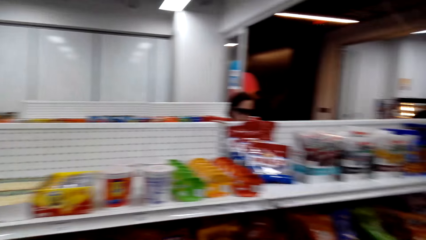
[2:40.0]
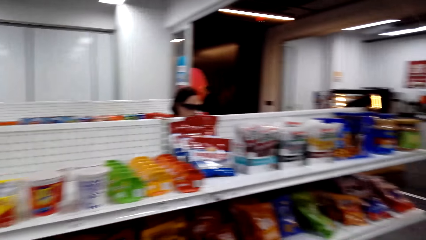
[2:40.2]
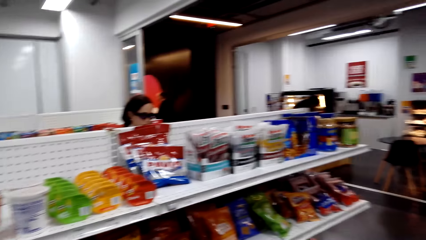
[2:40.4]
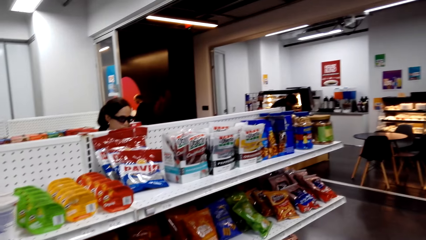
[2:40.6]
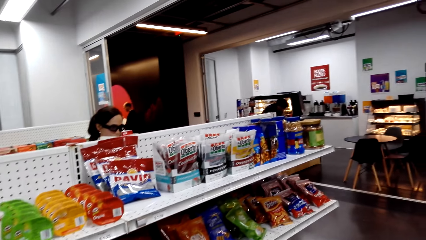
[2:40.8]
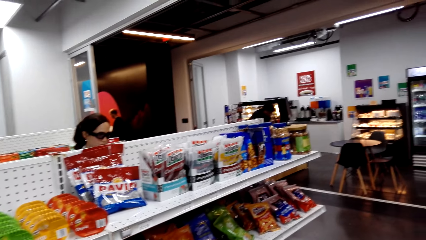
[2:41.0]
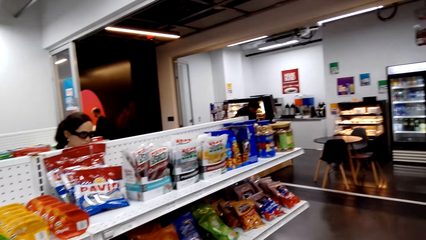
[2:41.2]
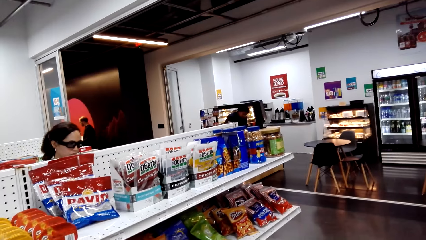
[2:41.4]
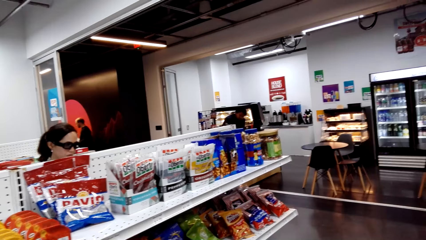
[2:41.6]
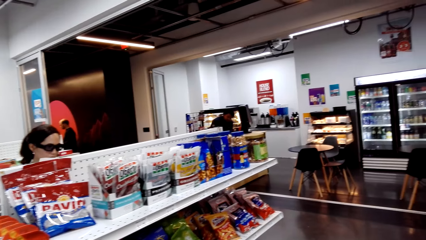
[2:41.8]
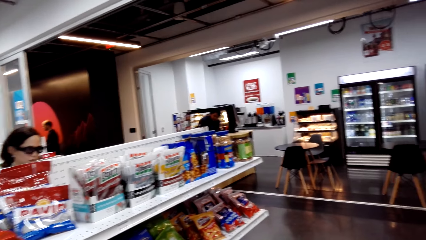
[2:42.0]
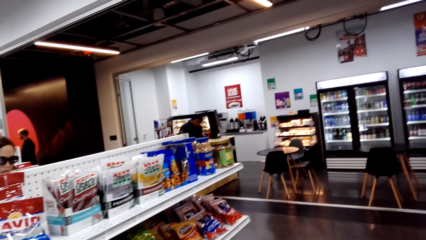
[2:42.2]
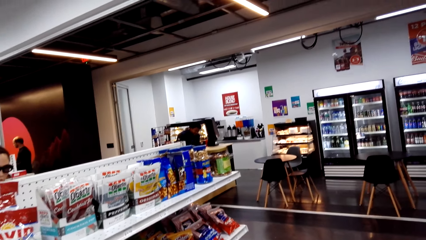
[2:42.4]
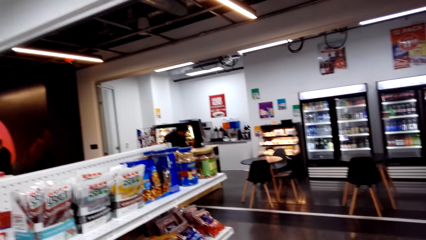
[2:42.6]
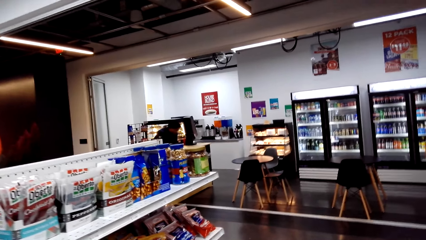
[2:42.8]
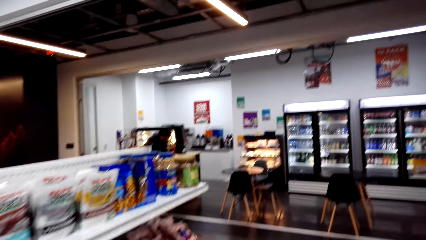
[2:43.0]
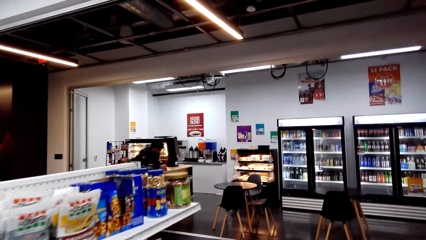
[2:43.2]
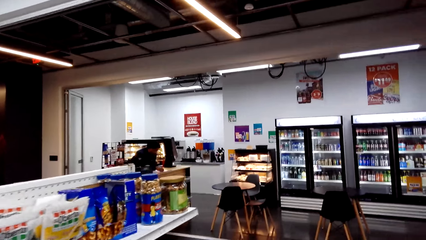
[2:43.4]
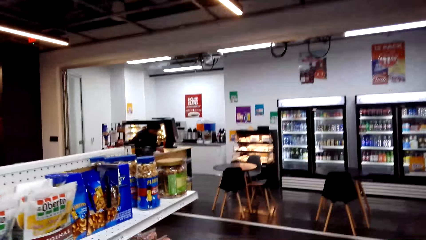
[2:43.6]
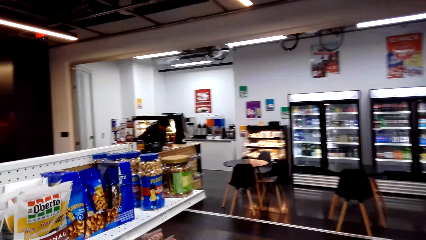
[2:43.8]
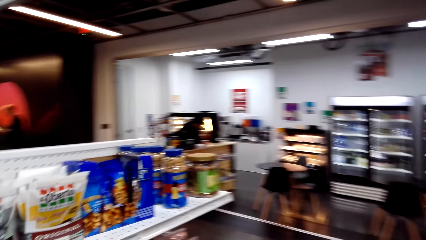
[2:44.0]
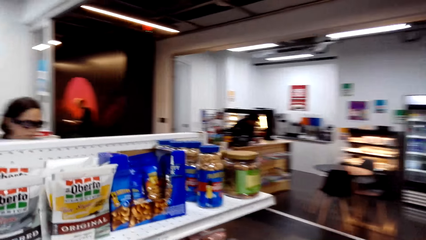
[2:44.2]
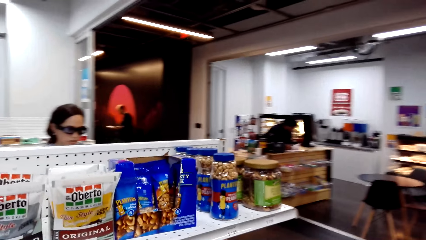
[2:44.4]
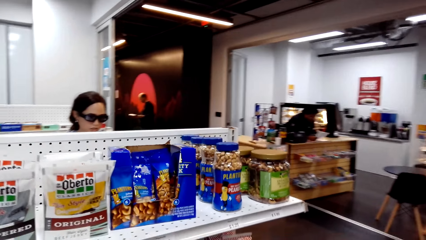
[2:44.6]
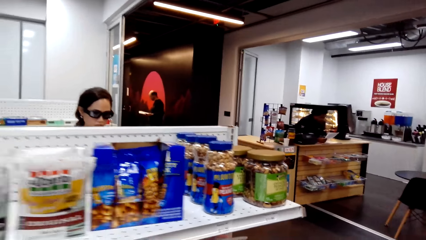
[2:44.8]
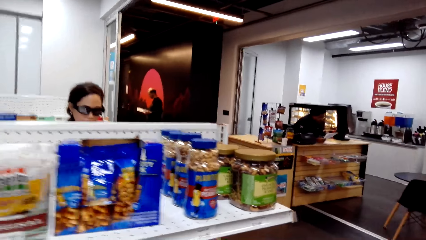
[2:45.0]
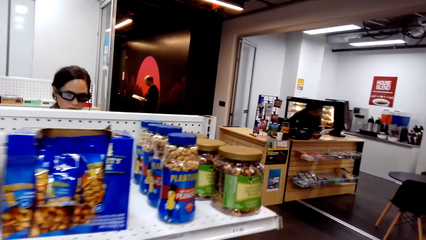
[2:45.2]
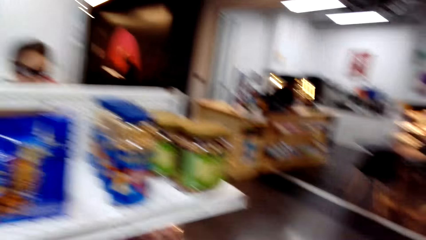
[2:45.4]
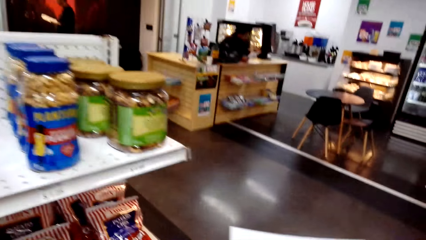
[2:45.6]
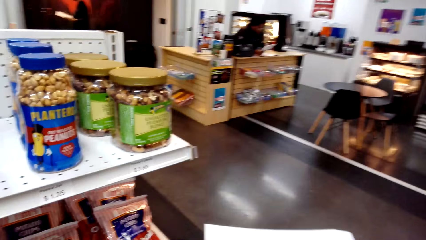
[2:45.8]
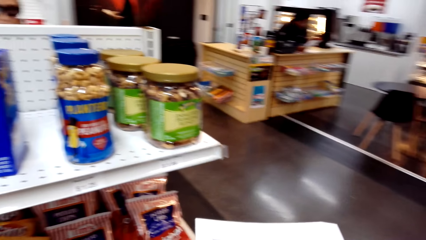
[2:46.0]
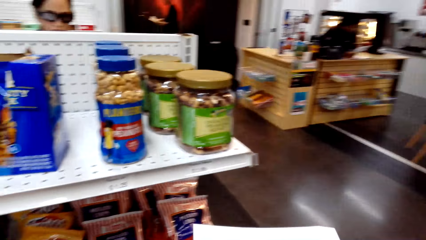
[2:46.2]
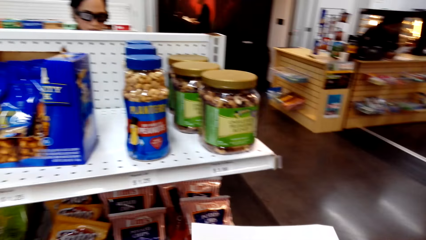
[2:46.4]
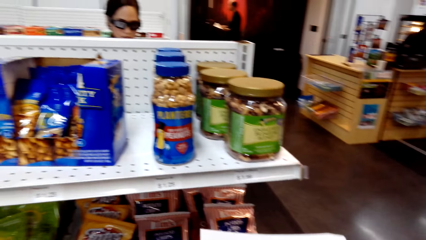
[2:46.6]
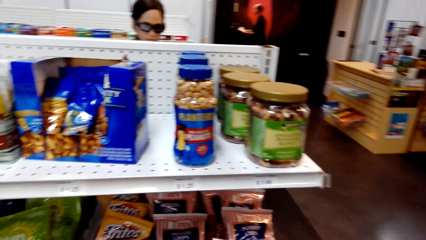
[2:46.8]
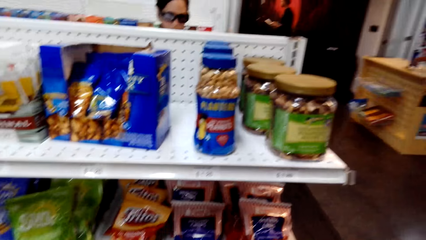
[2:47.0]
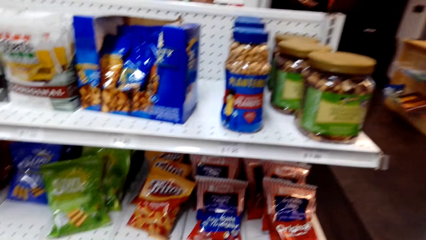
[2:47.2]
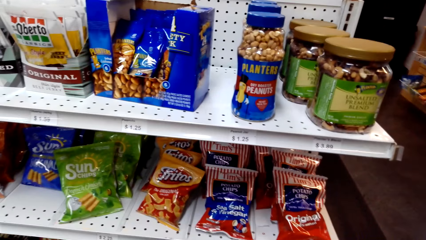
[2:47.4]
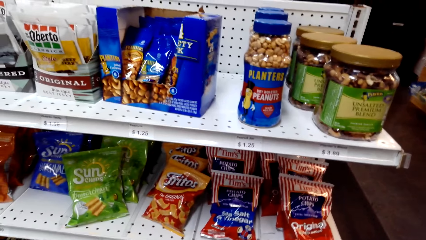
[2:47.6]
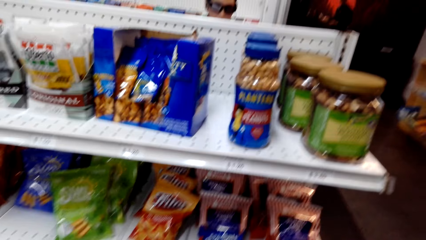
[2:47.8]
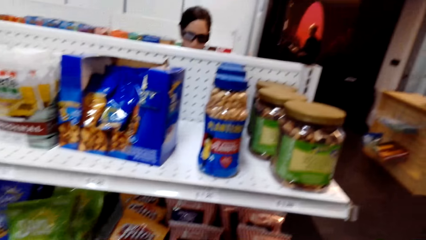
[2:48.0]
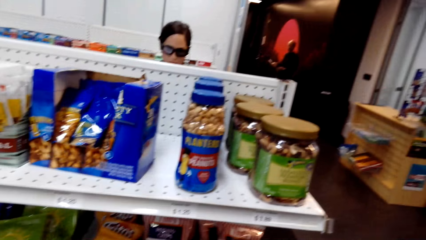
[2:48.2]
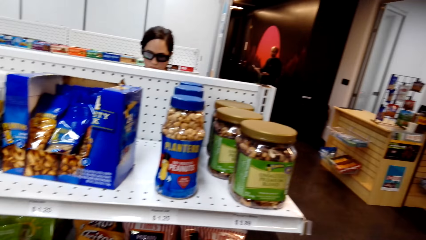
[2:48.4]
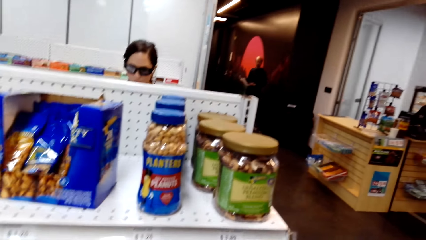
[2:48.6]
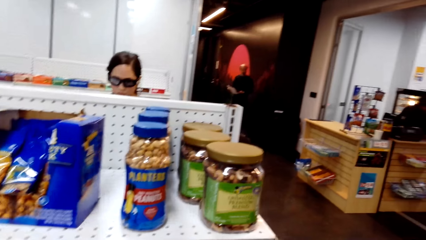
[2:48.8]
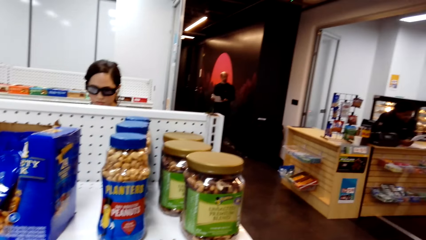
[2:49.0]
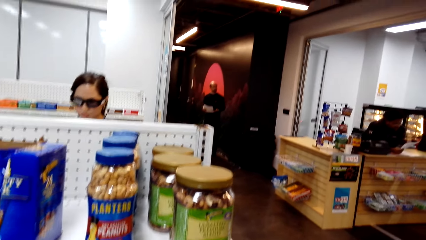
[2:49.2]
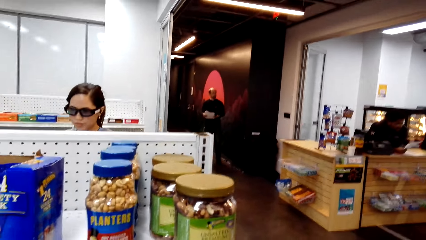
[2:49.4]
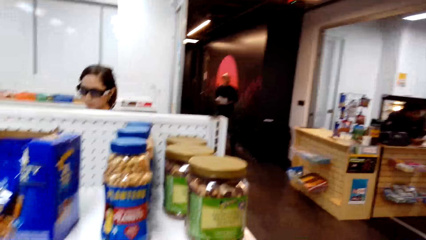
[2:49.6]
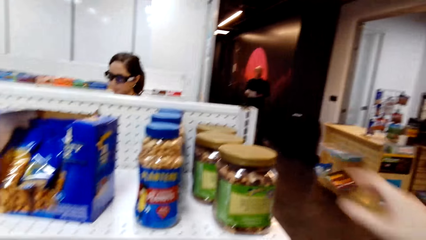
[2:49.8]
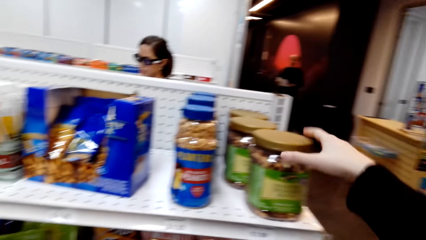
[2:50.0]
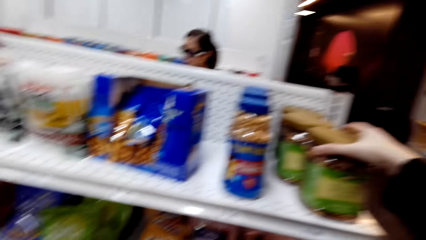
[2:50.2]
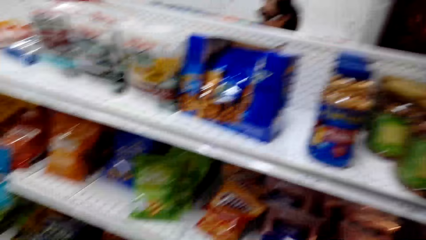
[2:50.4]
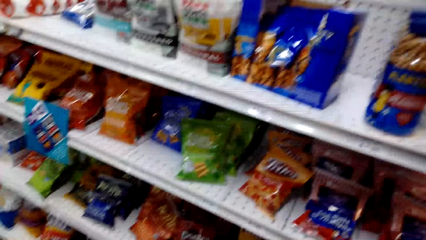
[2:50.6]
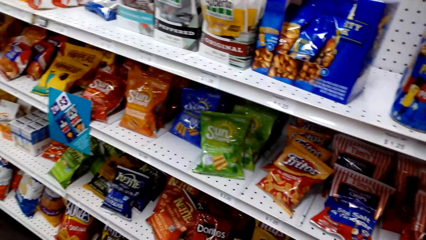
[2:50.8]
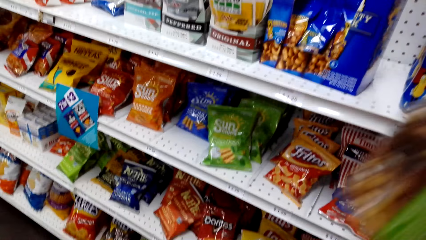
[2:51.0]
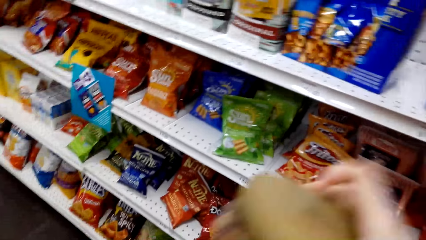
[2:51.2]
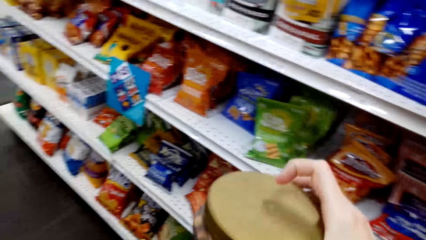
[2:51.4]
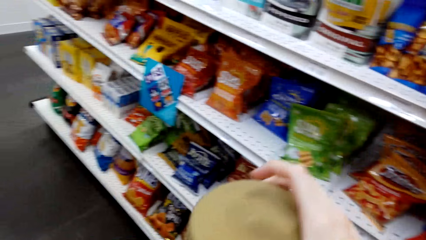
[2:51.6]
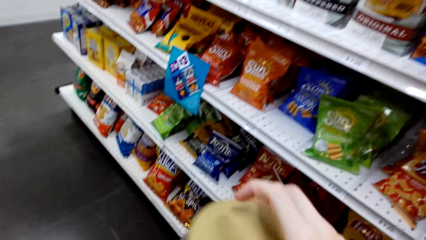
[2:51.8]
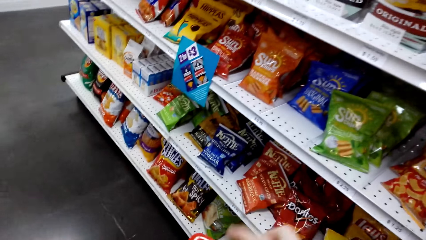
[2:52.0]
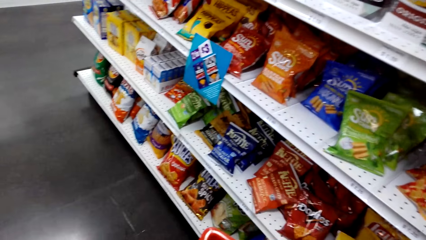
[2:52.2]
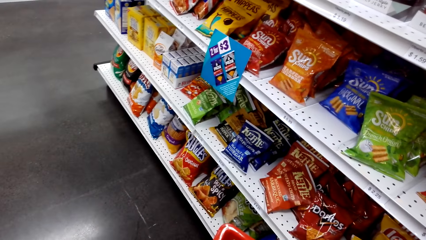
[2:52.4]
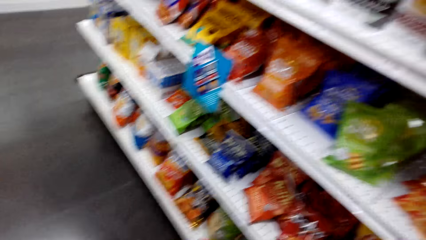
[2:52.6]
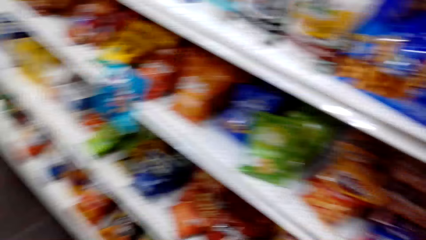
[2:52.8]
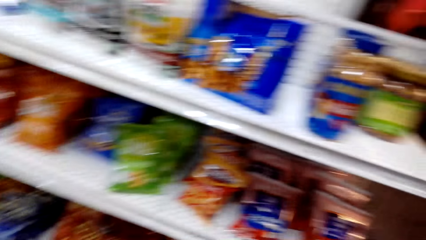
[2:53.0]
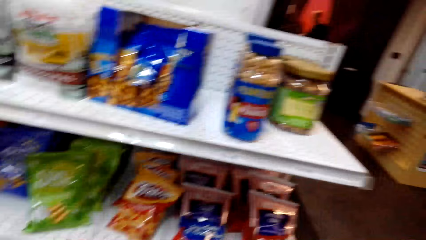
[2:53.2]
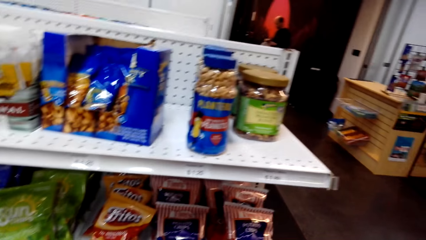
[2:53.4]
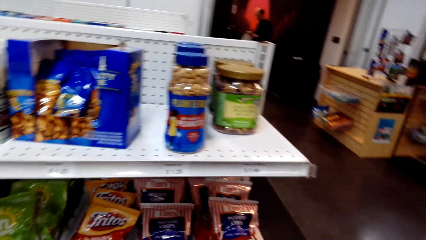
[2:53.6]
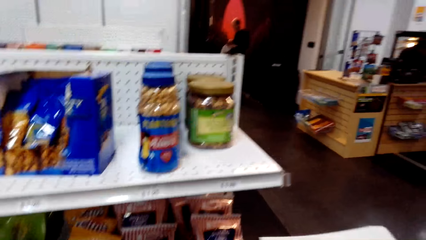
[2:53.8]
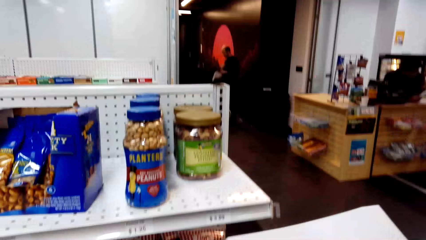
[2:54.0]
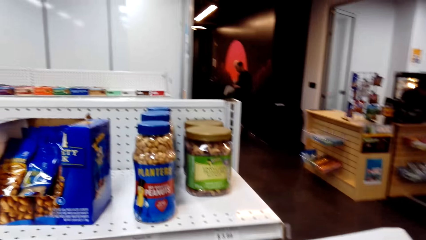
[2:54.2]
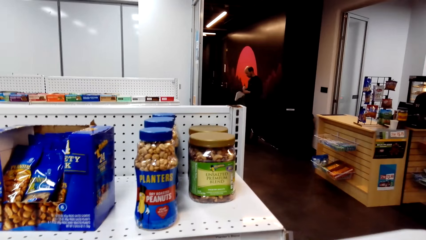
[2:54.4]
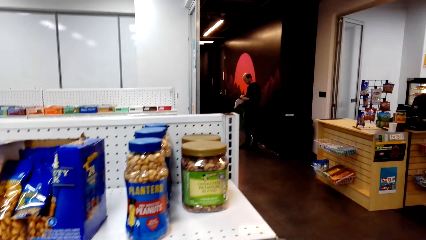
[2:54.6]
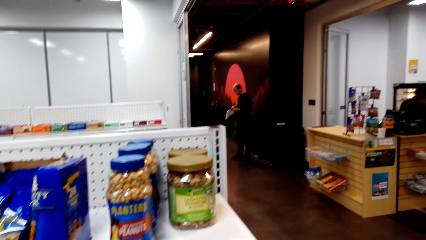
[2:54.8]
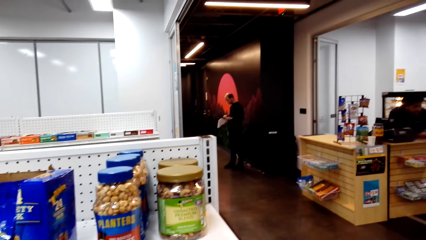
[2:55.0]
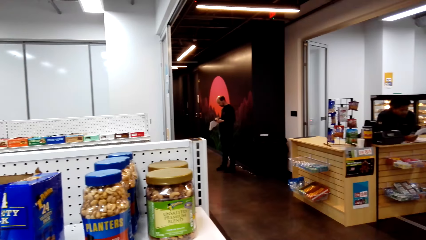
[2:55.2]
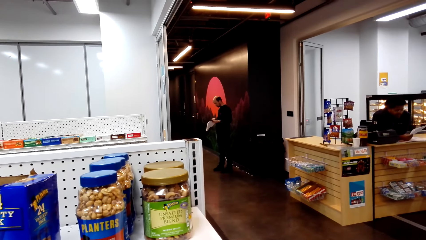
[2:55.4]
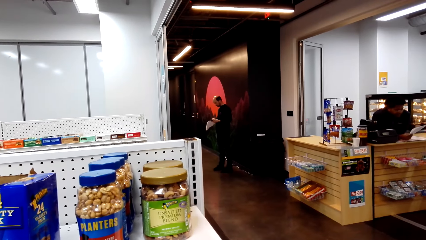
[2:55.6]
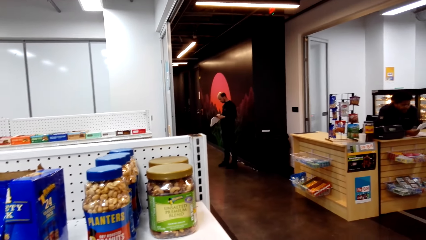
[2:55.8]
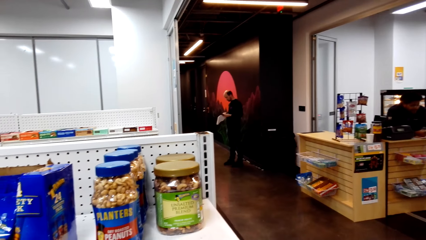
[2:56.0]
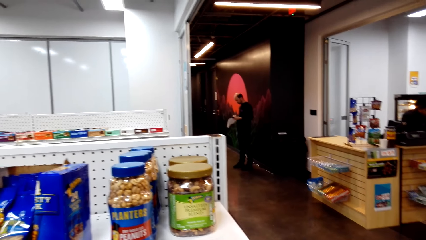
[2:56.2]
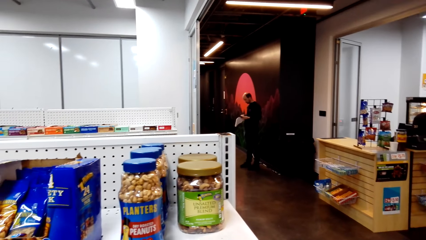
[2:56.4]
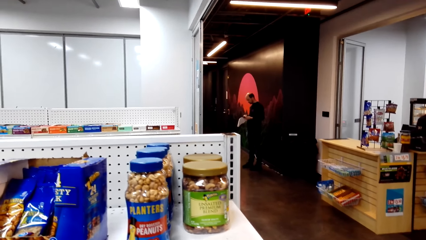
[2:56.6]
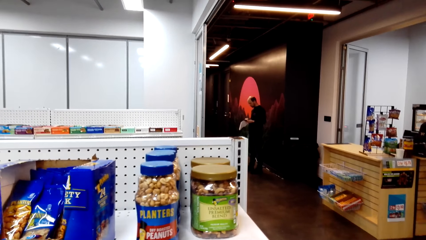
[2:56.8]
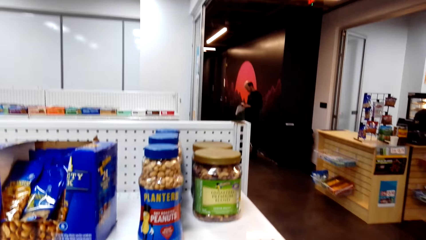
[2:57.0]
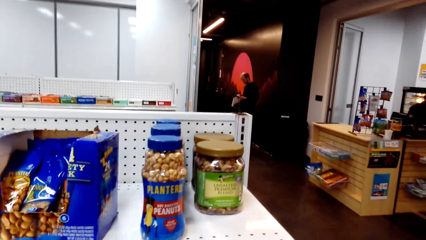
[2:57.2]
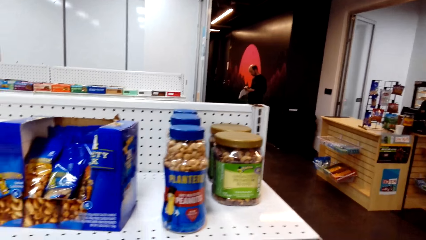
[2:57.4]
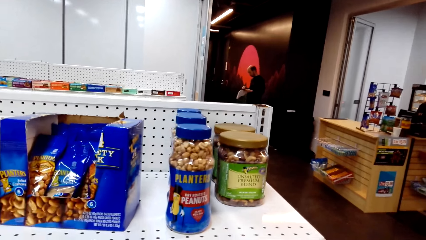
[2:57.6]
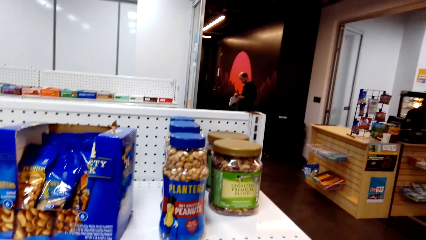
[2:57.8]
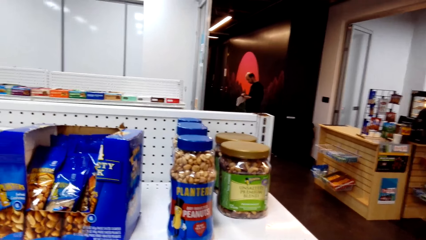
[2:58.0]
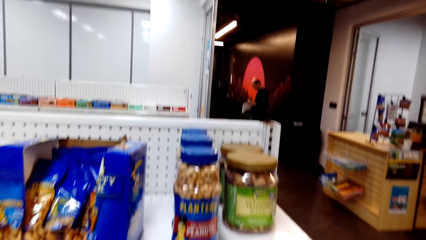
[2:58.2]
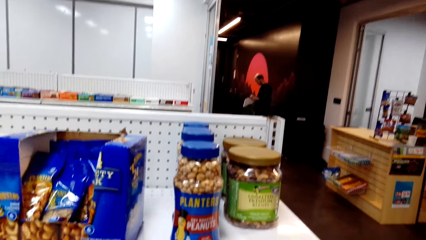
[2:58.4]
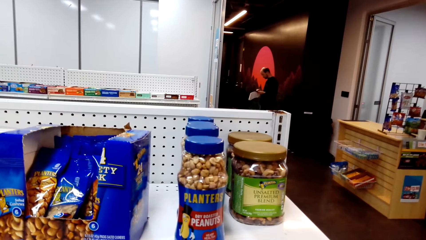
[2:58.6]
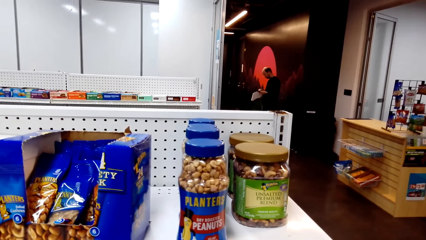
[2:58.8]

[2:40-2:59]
The camera wearer picks up a peanut container on a supermarket shelf. They put the peanut container in the supermarket basket. They look around in the supermarket. They look at the items on the shelf.
